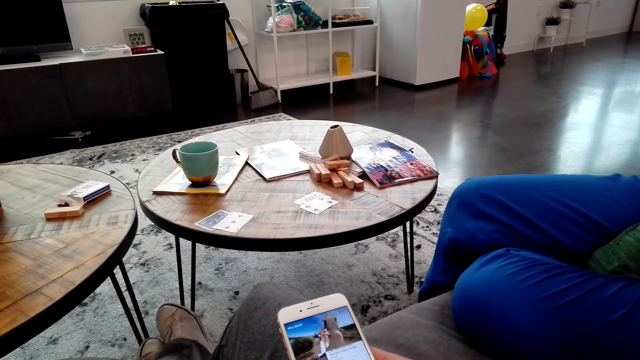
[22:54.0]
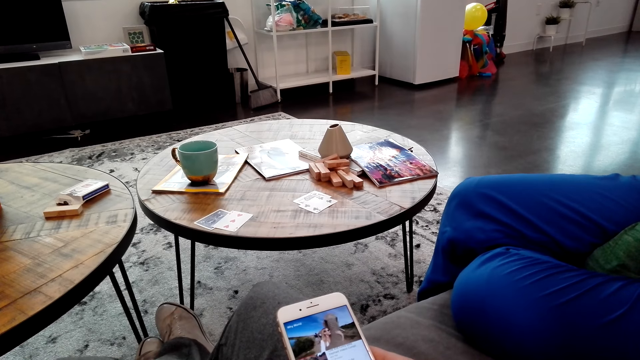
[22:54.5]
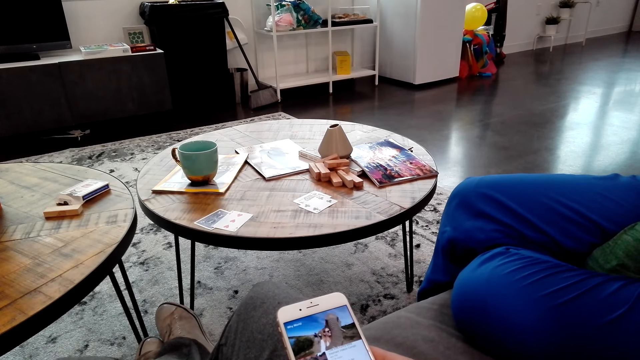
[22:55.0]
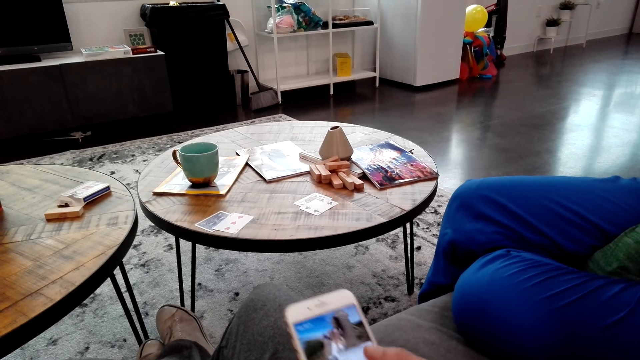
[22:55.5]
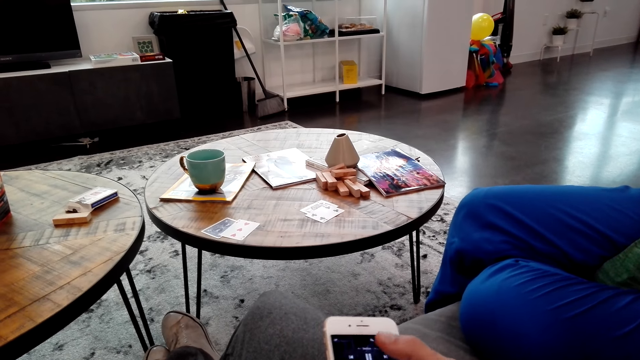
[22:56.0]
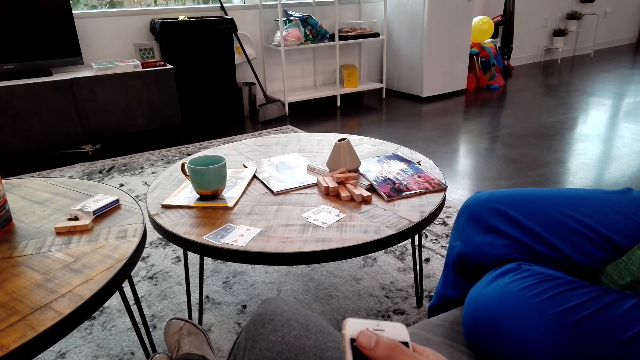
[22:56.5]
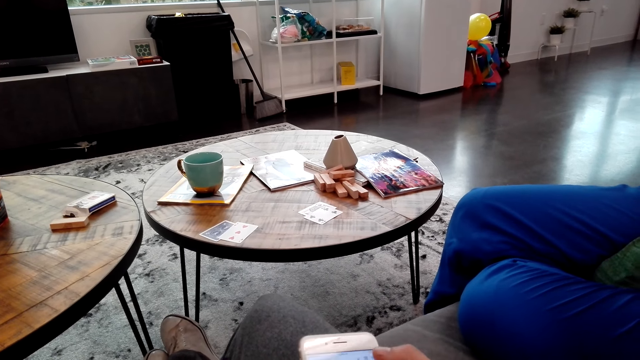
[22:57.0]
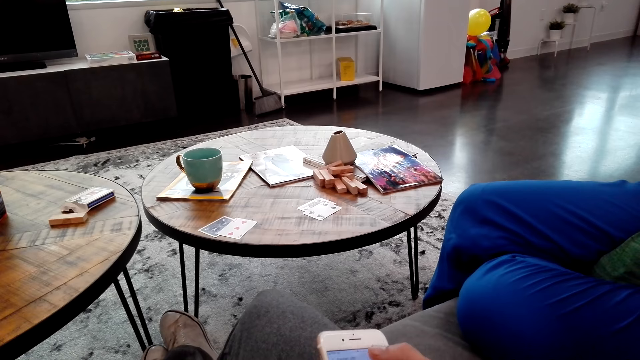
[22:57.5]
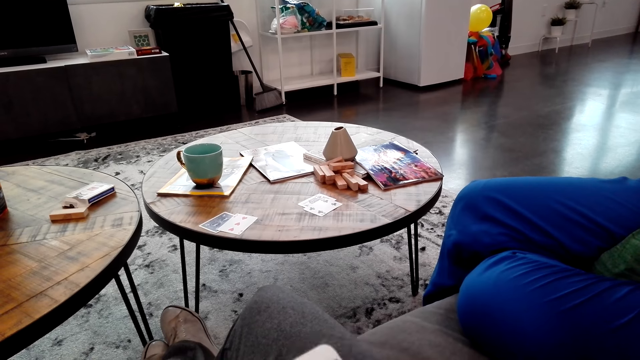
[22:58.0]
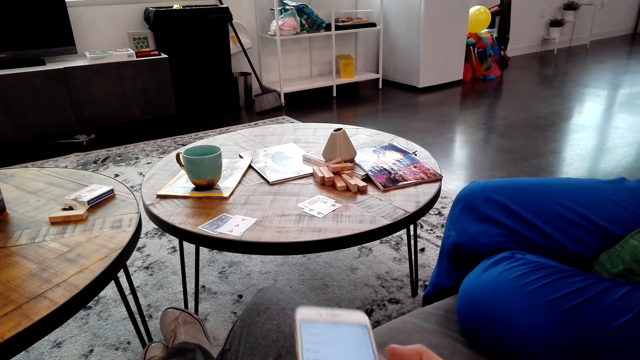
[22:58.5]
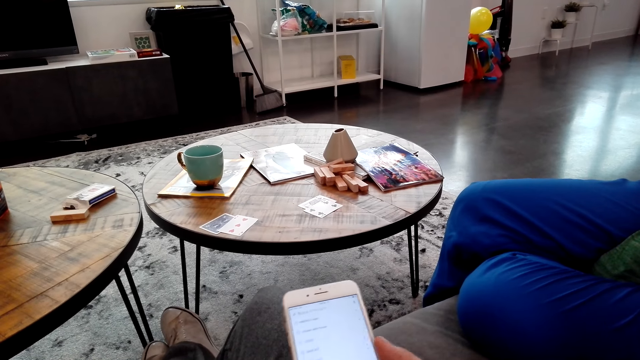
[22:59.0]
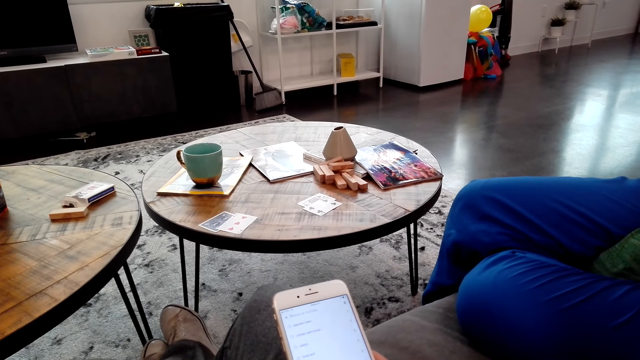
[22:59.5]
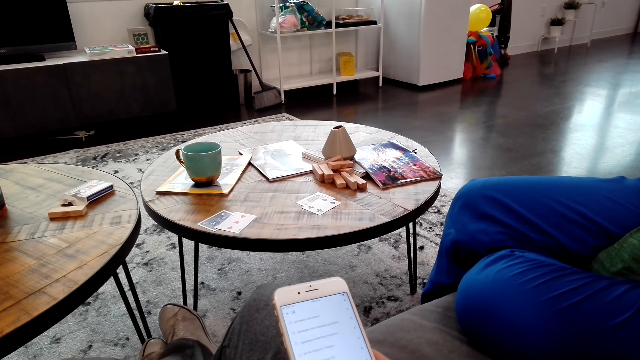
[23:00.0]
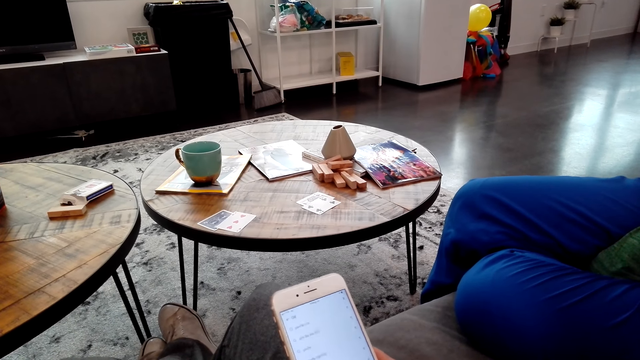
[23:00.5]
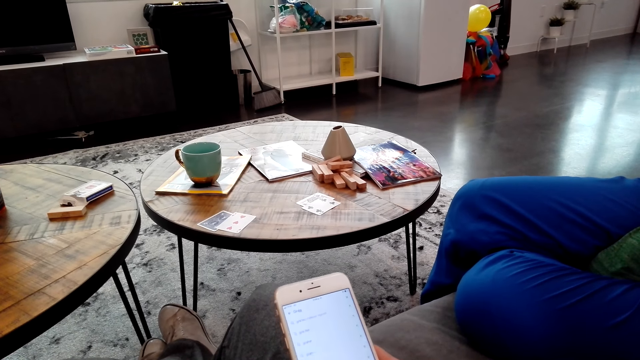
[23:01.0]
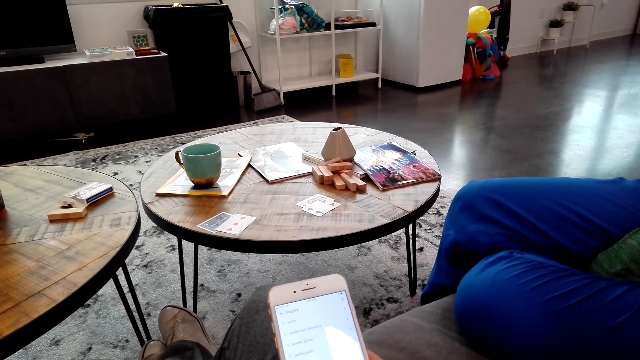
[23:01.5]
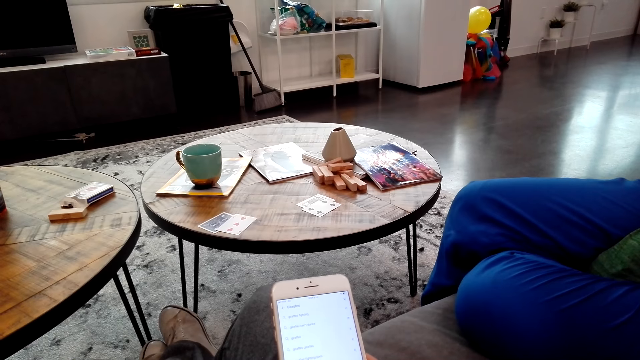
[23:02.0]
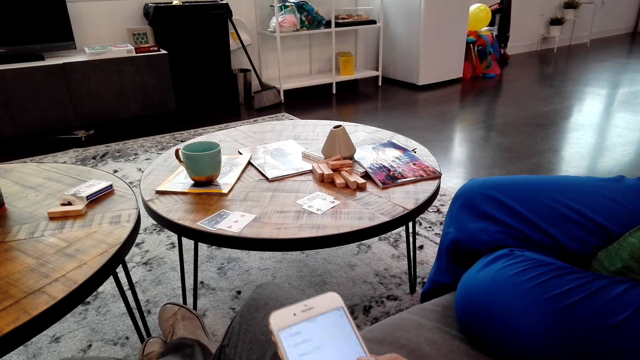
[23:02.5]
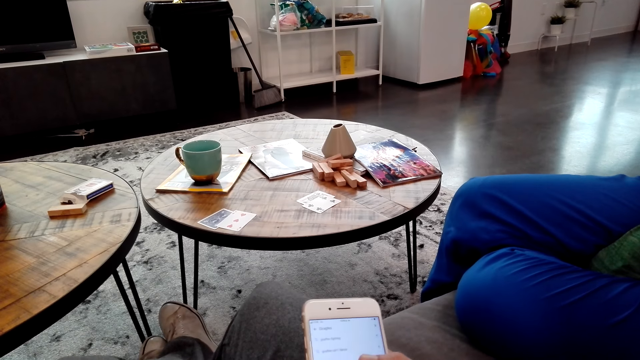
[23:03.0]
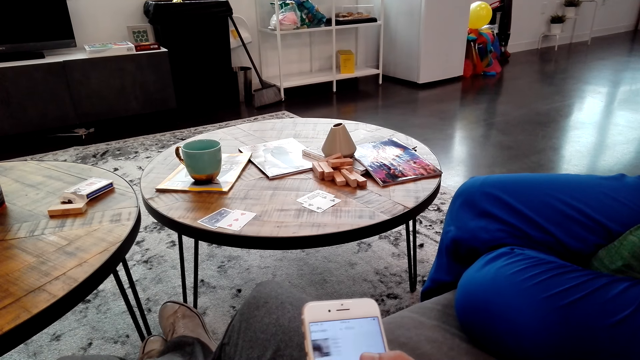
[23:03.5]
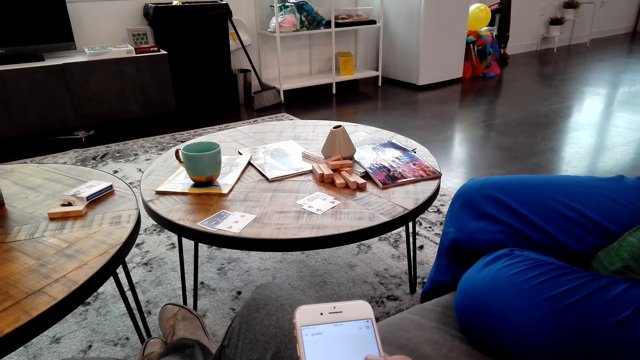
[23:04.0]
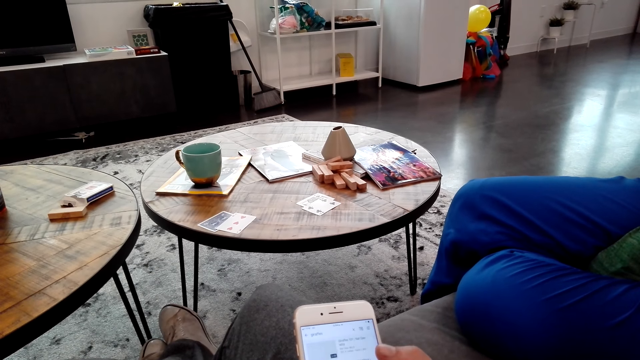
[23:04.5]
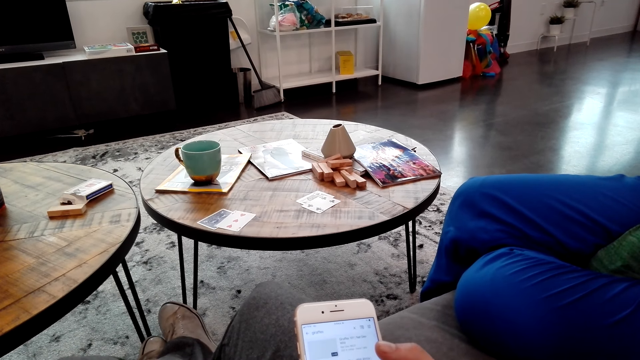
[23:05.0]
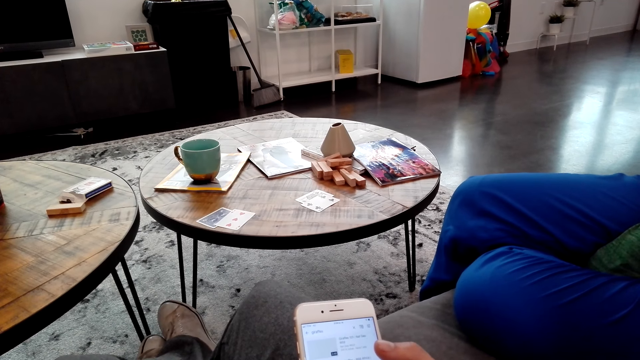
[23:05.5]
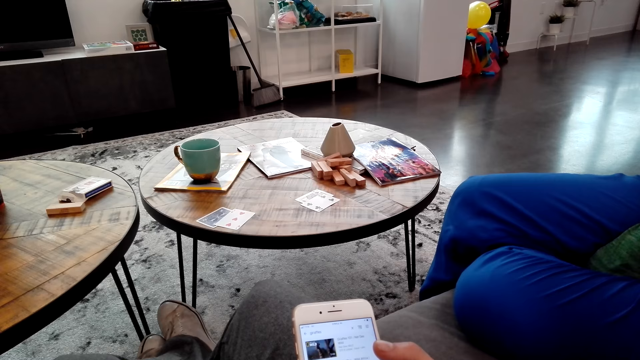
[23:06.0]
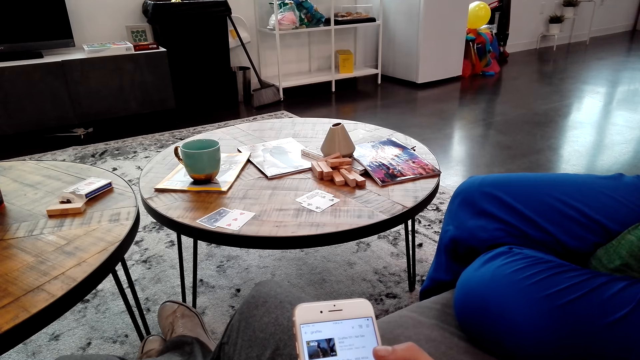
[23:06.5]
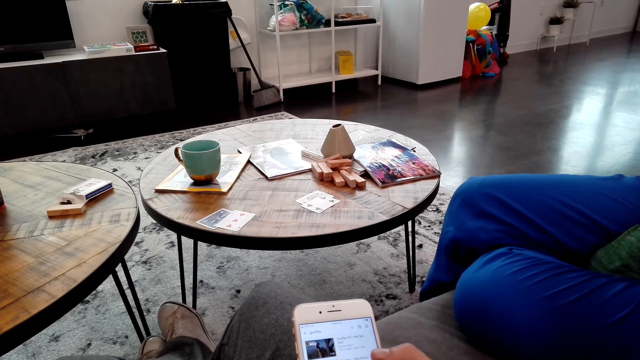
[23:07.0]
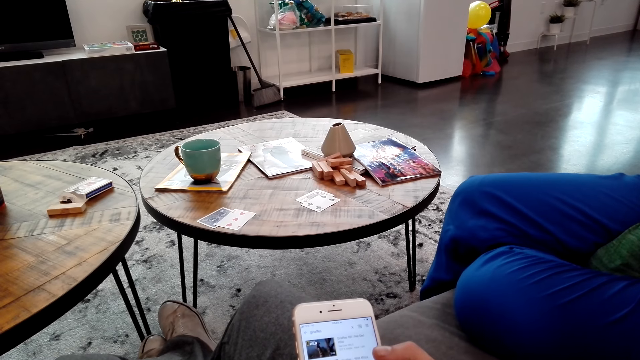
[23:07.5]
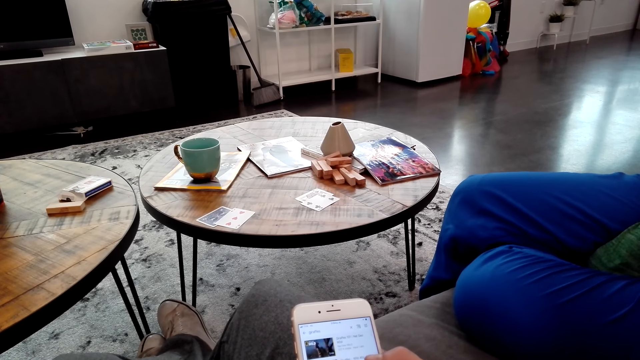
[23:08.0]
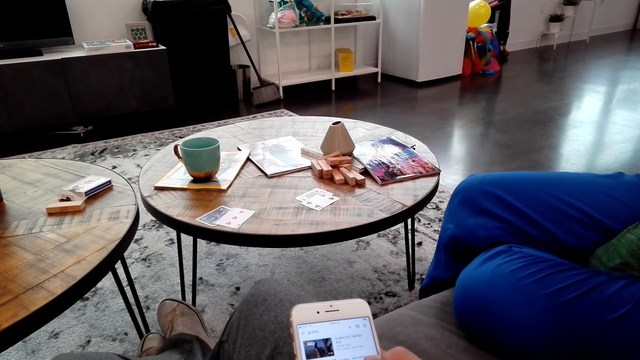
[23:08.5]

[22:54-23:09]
The camera wearer operates the phone. They swipe the screen. They scroll.

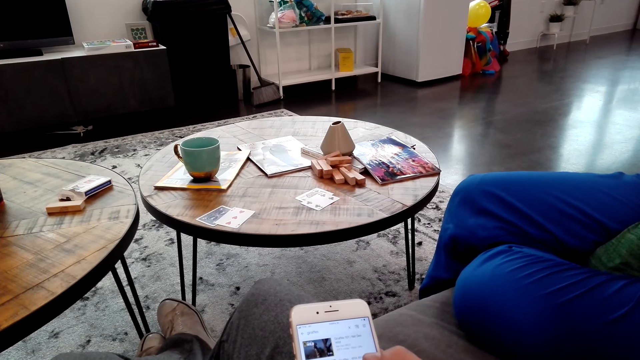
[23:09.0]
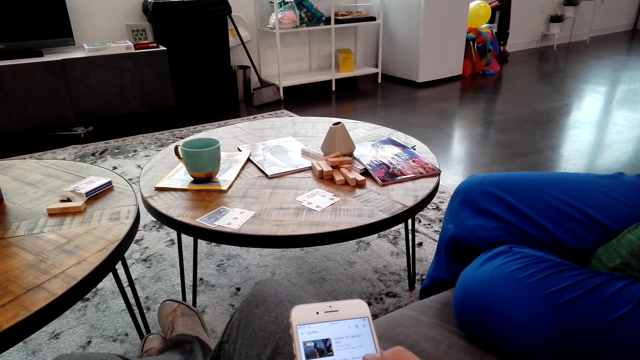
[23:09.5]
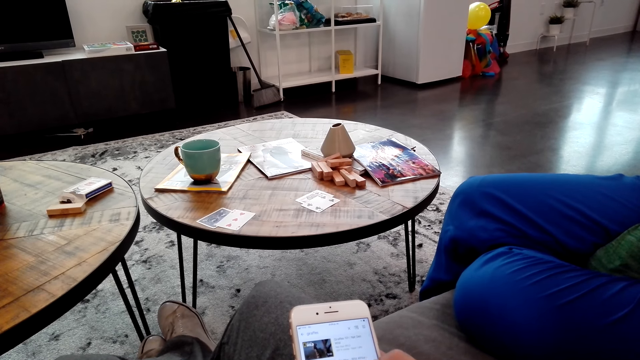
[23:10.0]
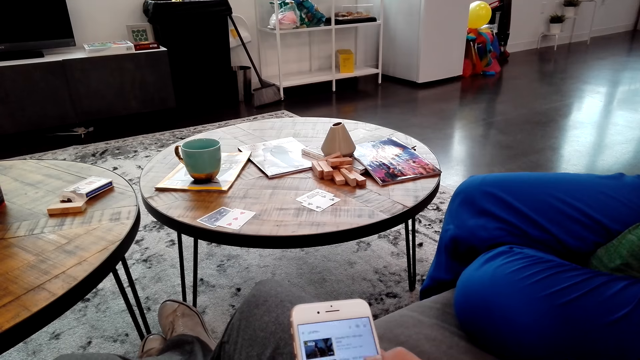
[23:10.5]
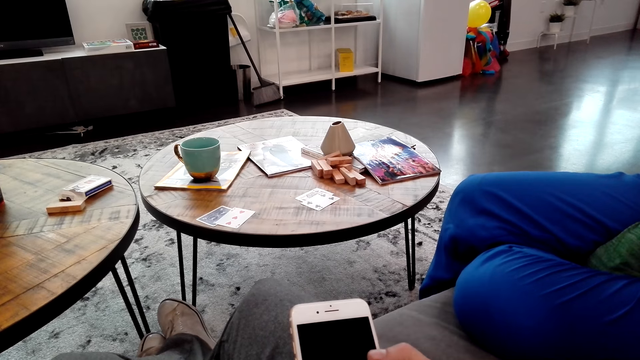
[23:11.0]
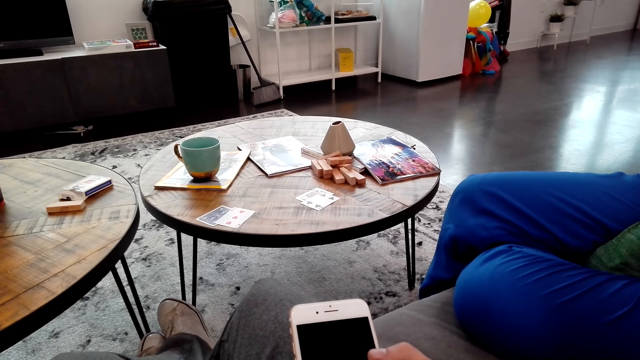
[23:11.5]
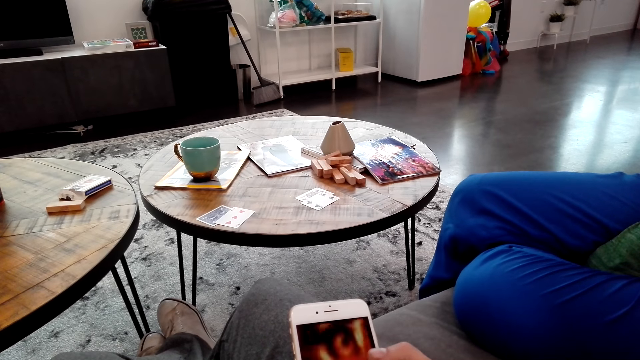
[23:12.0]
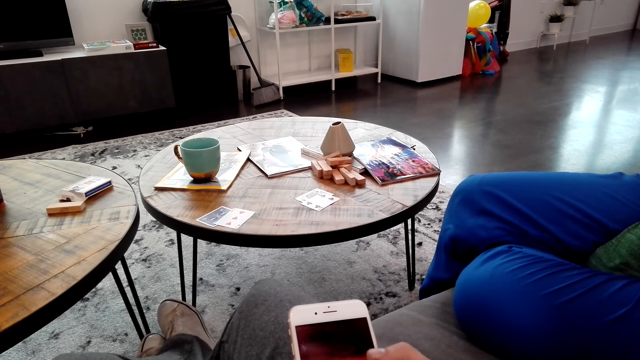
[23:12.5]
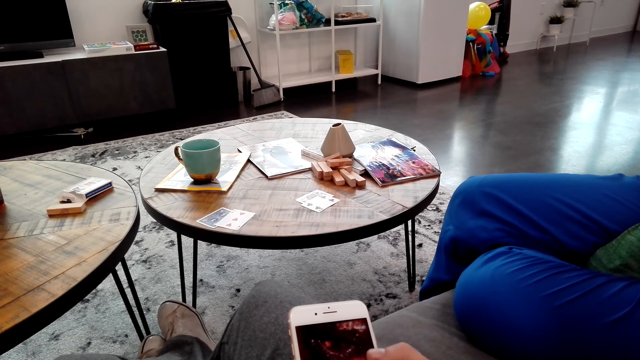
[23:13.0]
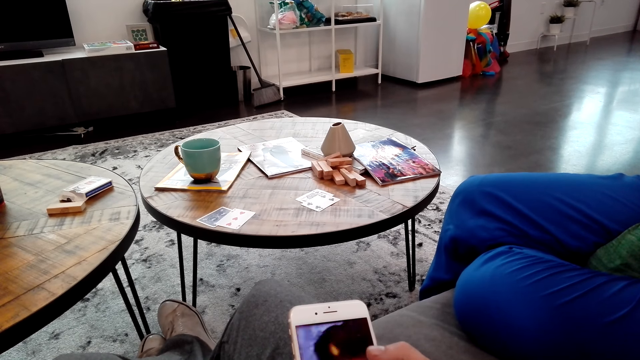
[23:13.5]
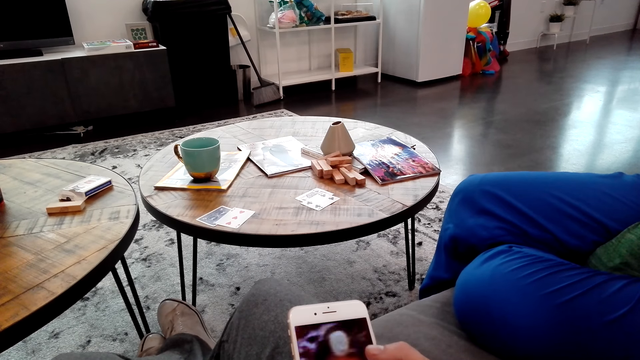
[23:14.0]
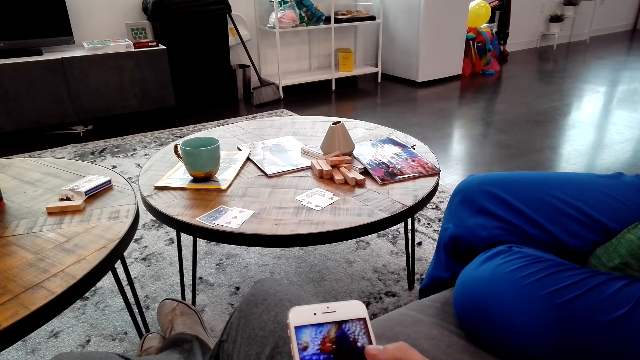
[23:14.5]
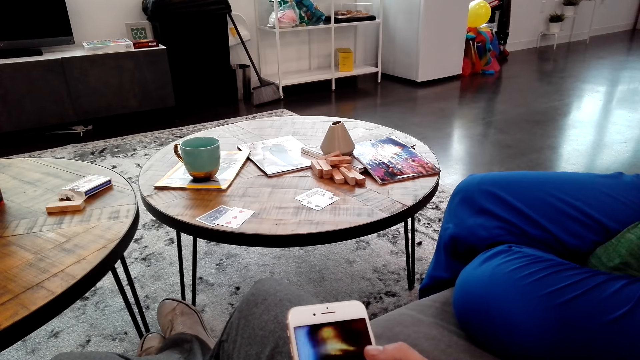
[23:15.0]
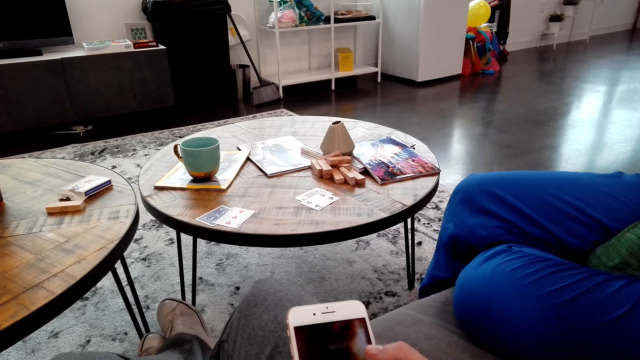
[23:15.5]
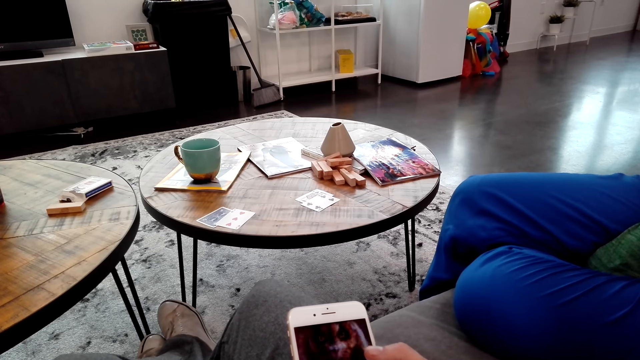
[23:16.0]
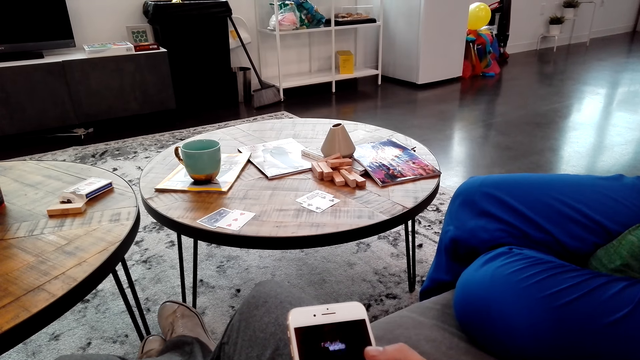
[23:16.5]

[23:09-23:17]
The camera wearer watches the phone.
